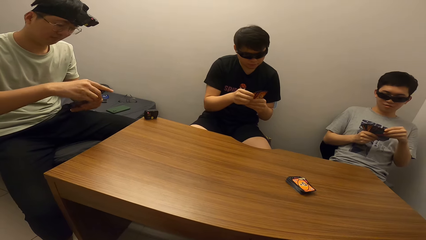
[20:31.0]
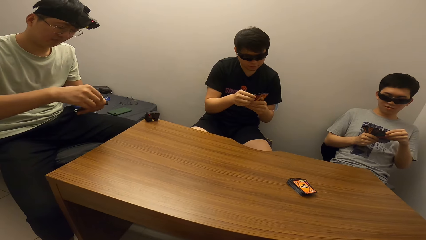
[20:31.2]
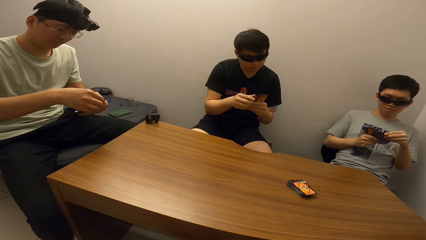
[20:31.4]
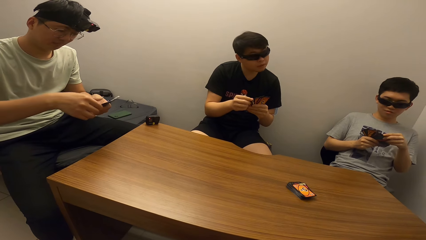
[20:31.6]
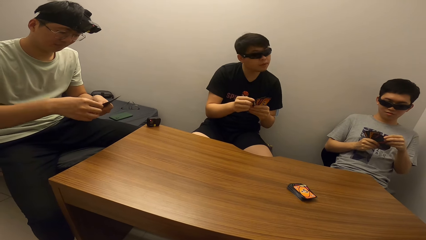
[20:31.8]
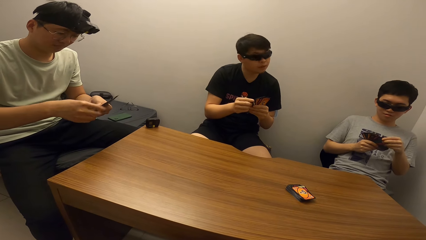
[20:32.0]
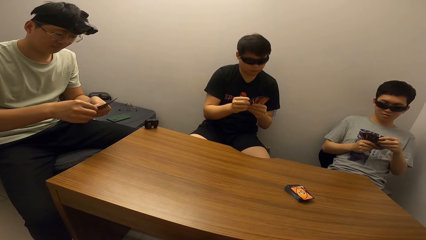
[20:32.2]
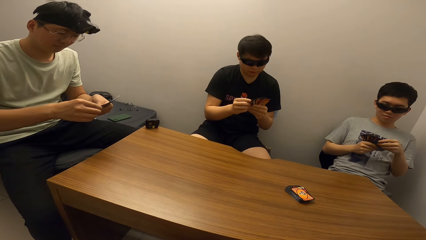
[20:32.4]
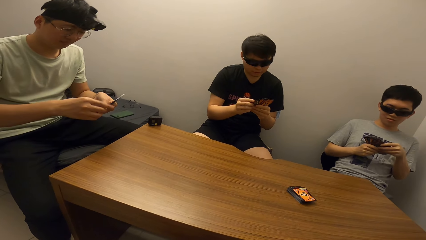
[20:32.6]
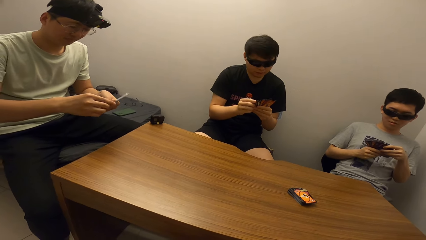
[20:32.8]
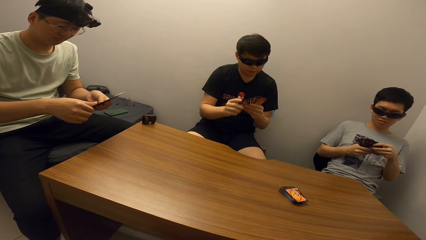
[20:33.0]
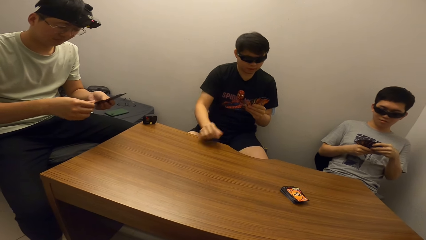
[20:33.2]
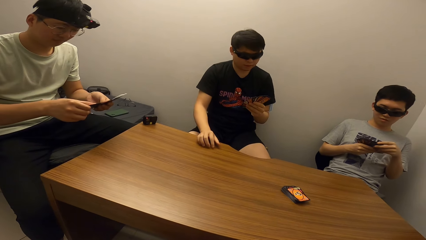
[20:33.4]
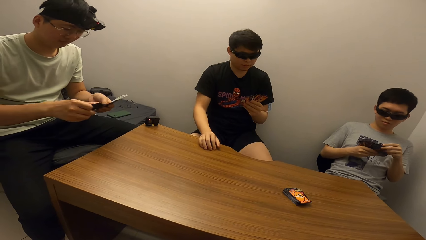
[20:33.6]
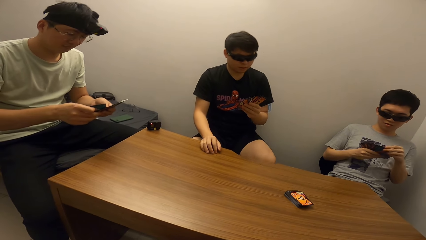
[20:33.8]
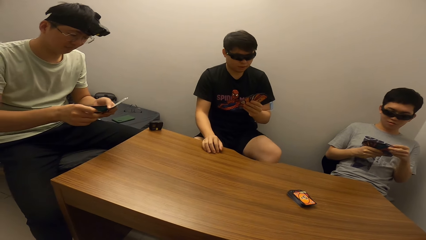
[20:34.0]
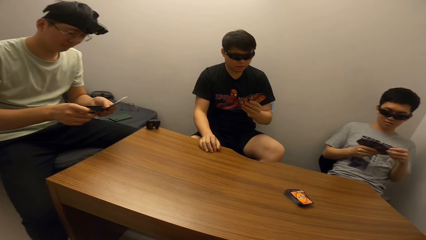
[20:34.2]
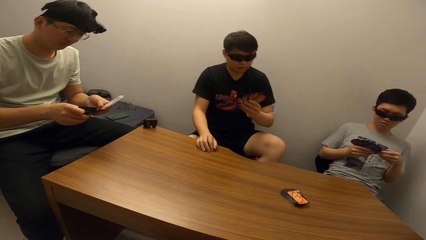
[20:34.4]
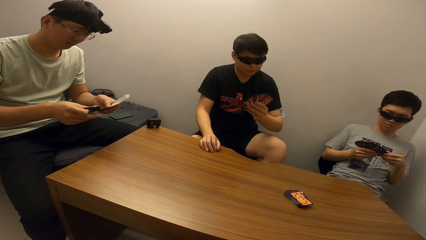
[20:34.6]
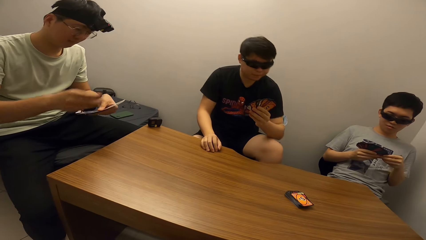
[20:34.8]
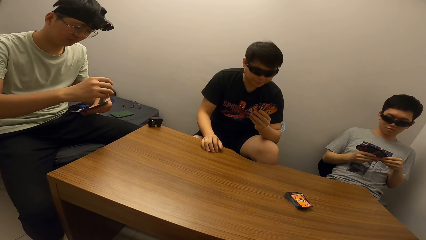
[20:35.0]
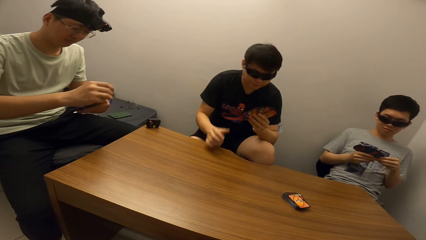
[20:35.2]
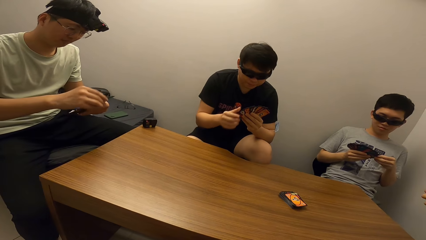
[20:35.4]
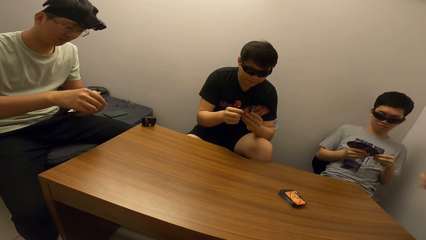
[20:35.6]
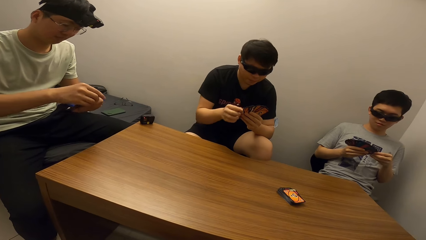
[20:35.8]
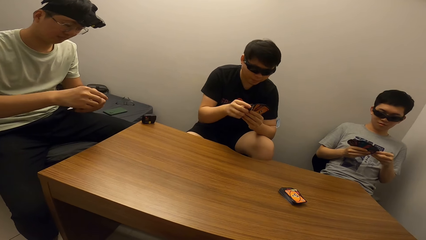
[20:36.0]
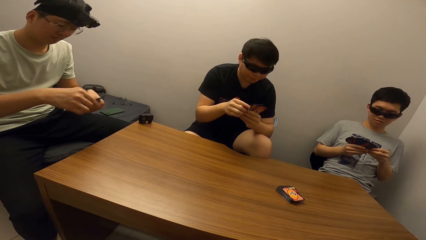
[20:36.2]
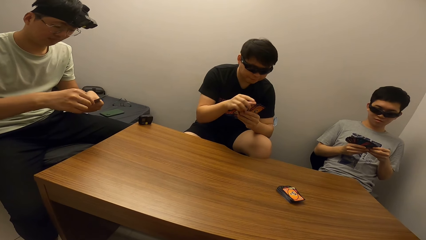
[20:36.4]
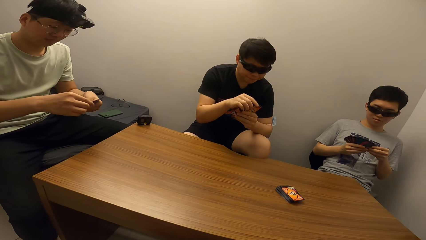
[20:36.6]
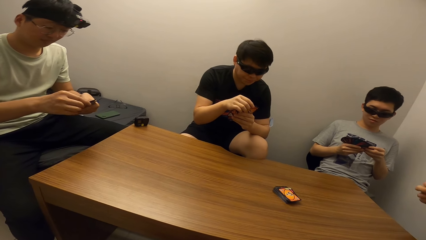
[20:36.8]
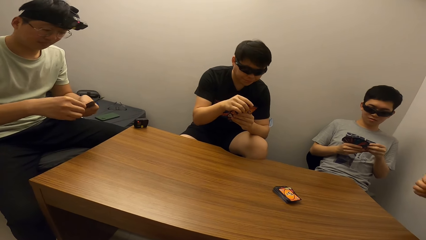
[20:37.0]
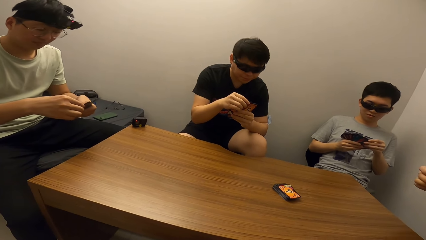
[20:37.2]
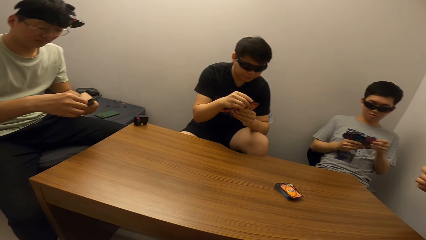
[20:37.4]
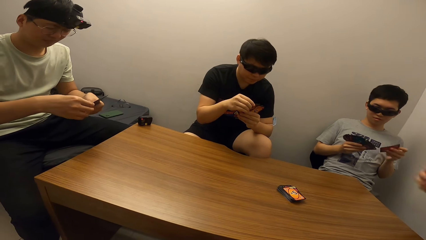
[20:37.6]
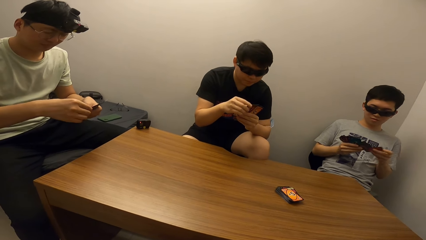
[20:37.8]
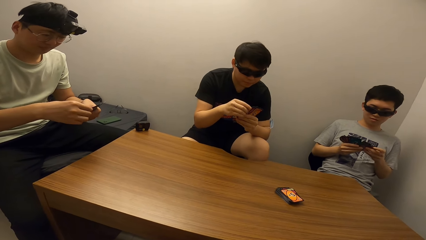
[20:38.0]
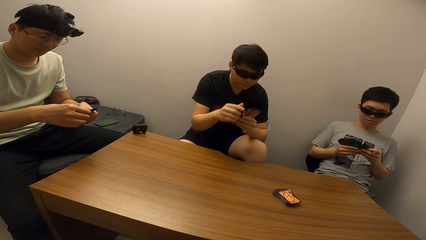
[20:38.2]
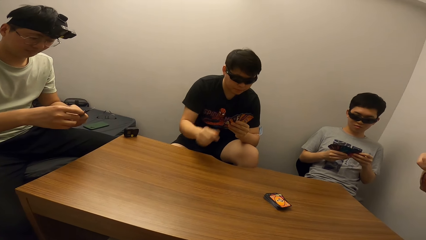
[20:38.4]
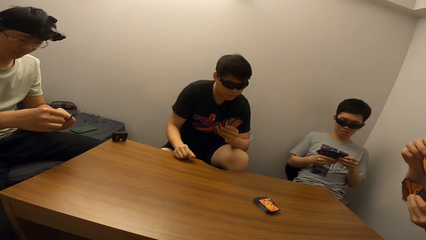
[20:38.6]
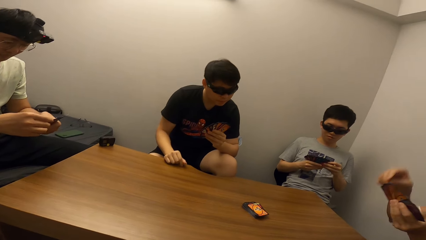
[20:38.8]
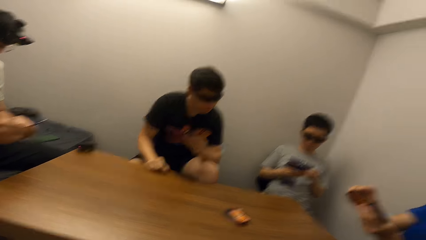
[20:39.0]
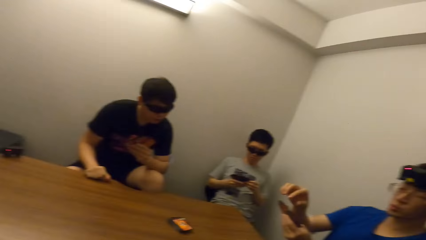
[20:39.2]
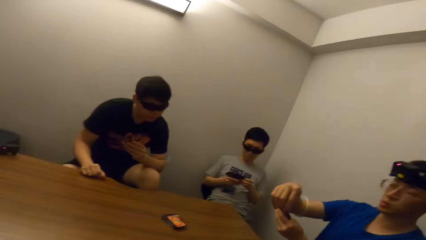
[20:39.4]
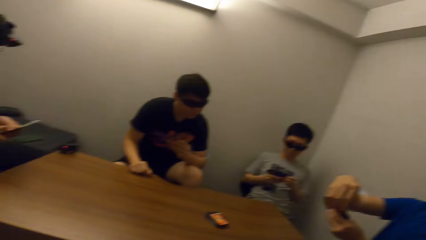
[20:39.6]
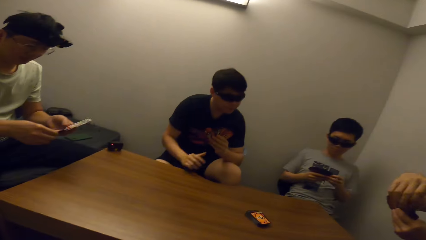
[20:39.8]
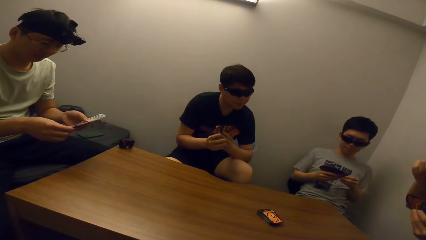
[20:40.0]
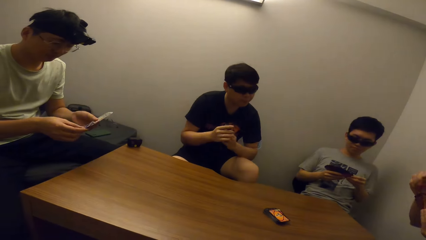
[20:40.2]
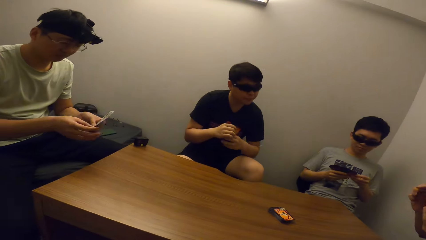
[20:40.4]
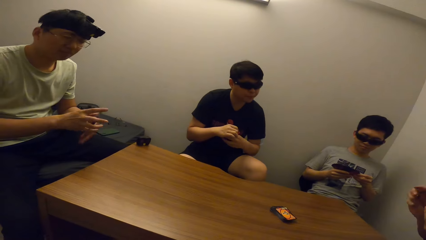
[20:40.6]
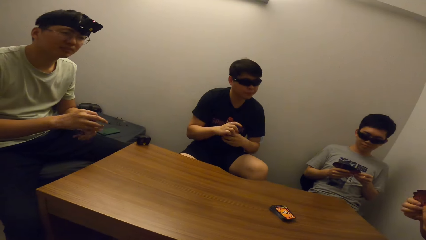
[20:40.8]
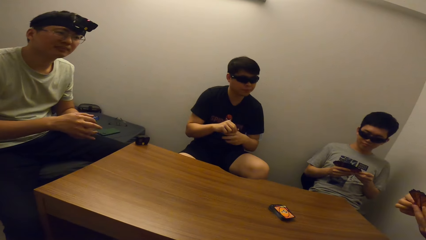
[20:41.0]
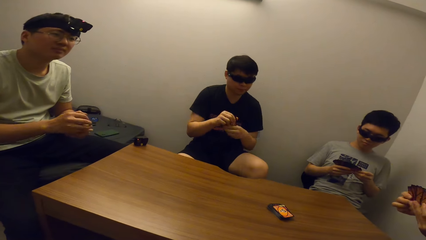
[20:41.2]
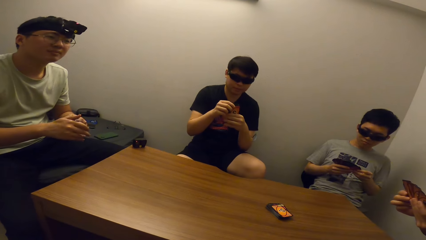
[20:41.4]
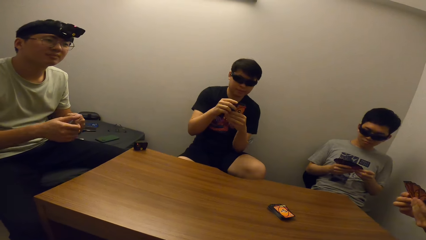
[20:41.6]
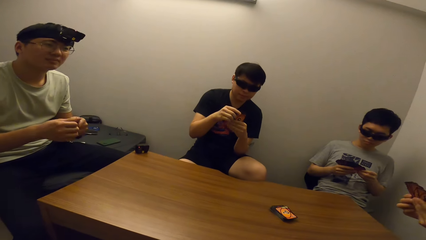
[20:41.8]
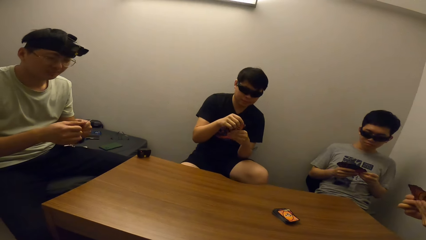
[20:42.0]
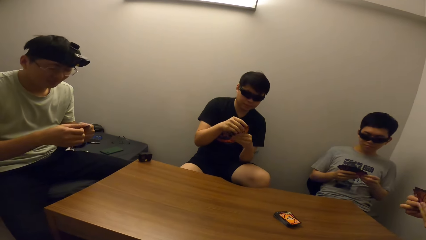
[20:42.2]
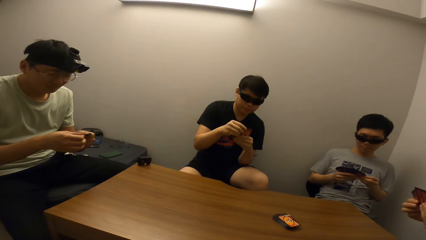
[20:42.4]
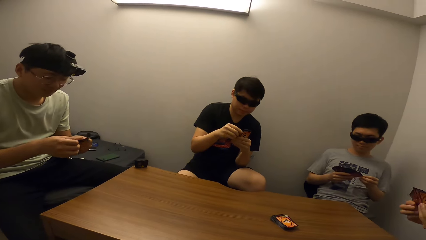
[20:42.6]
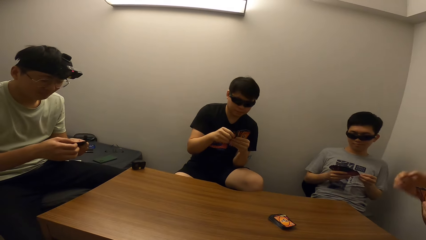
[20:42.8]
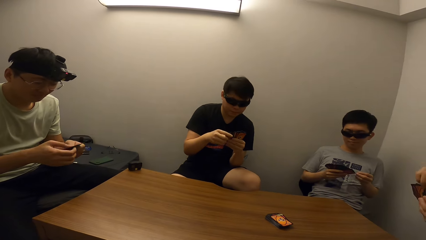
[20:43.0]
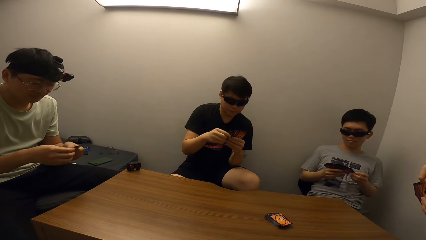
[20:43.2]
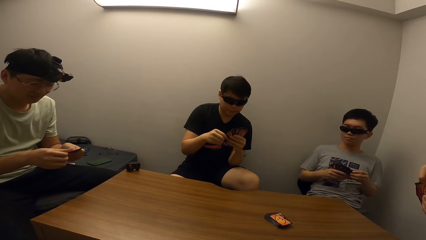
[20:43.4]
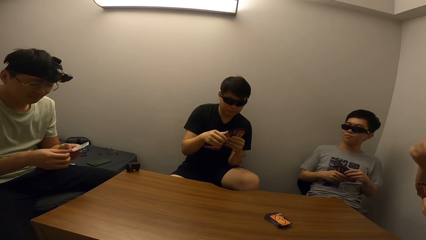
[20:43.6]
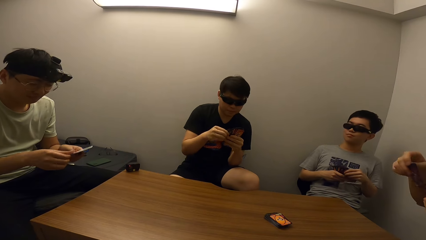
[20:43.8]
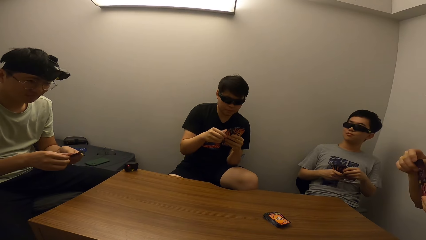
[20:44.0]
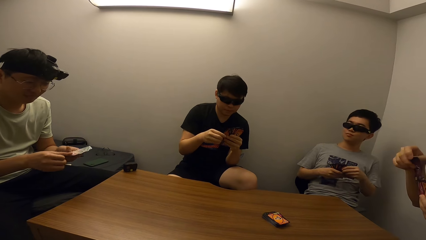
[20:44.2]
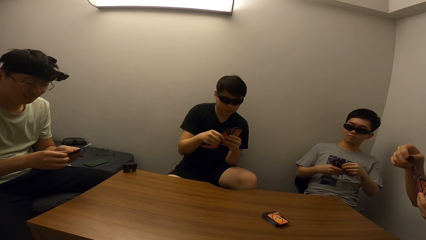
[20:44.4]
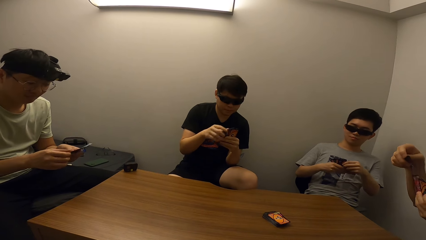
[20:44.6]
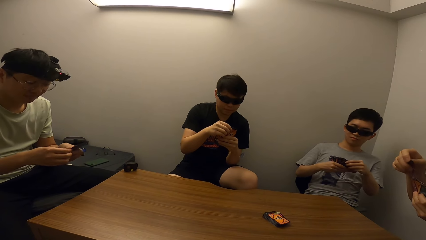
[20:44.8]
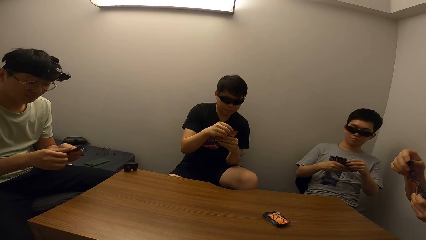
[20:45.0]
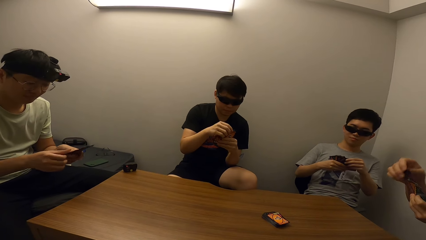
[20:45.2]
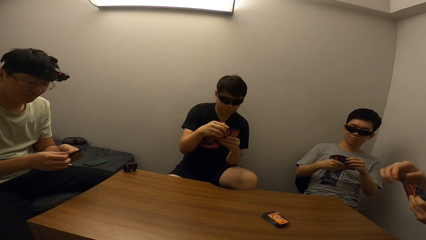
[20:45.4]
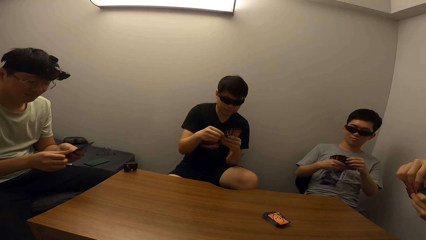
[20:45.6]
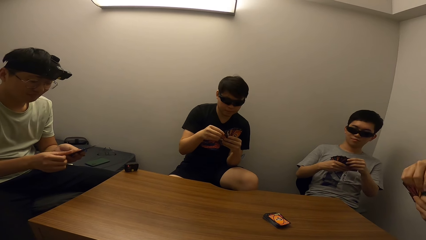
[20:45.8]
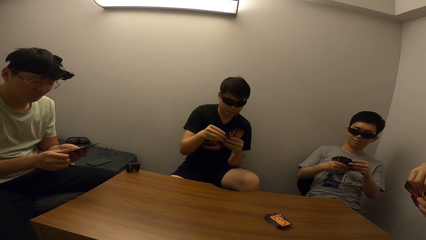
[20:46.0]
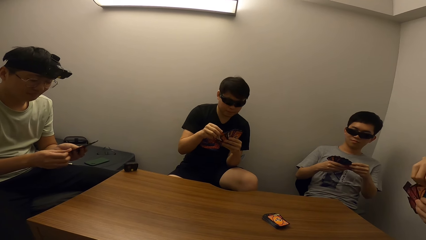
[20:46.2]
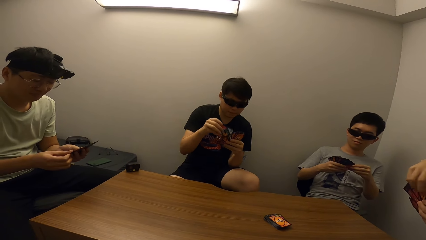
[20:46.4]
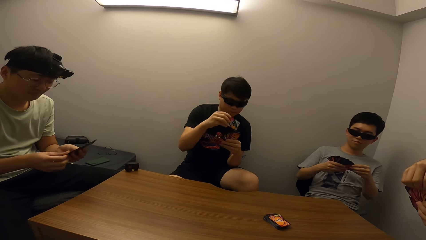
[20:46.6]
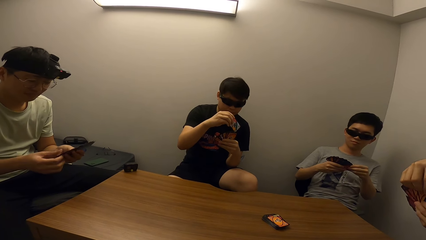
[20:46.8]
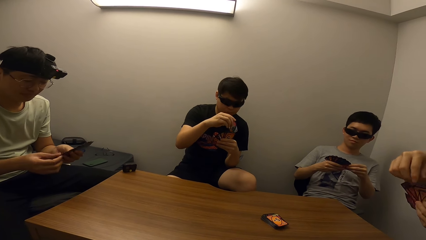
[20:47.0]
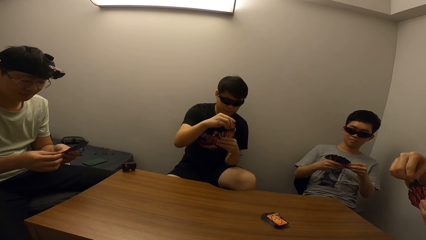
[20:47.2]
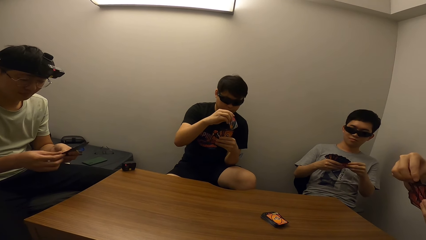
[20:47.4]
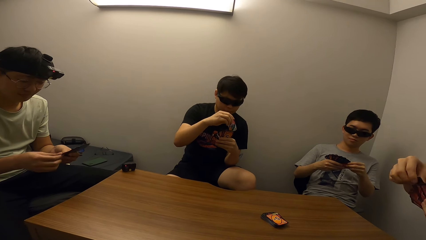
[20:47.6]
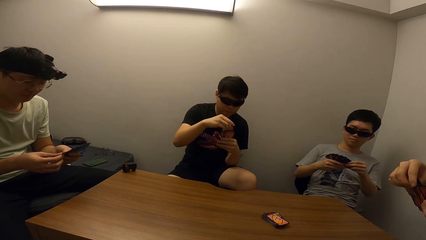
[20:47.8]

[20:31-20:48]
A person arranges his poker cards. Another person arranges the poker cards. Another person arranges poker cards.
